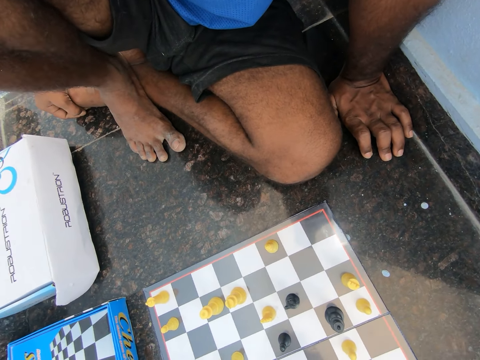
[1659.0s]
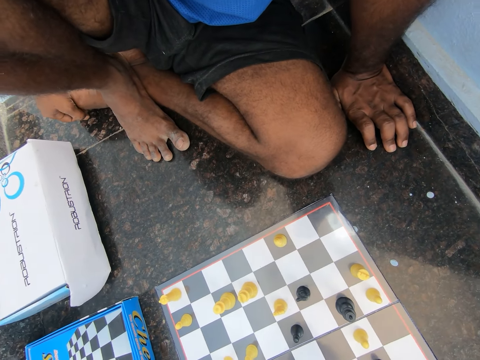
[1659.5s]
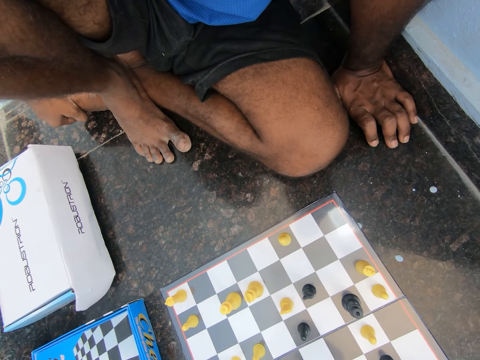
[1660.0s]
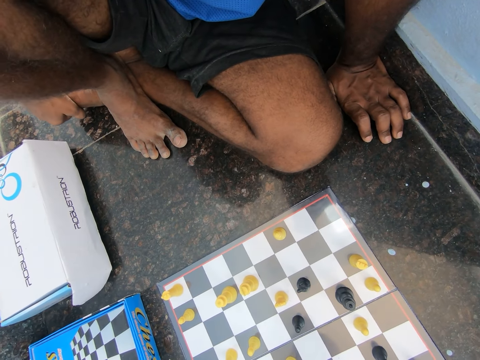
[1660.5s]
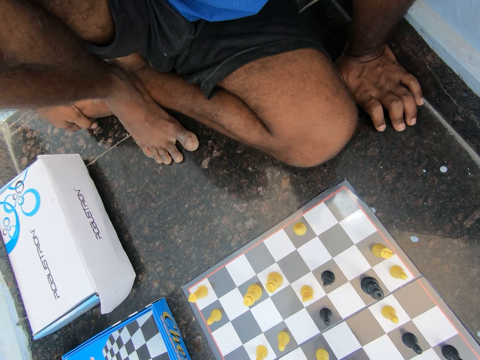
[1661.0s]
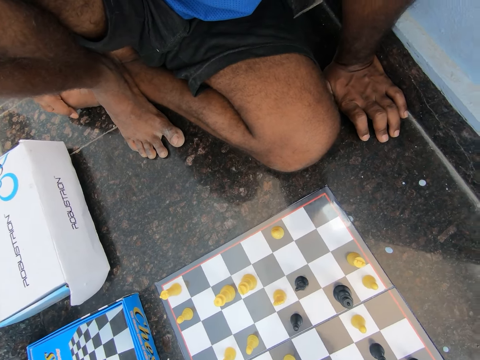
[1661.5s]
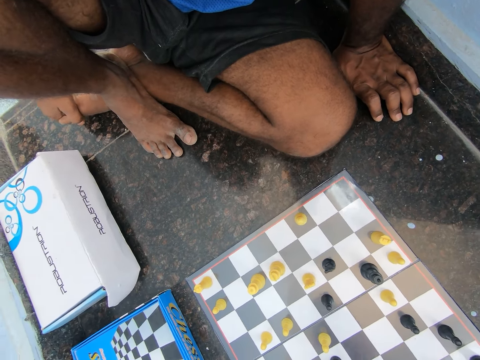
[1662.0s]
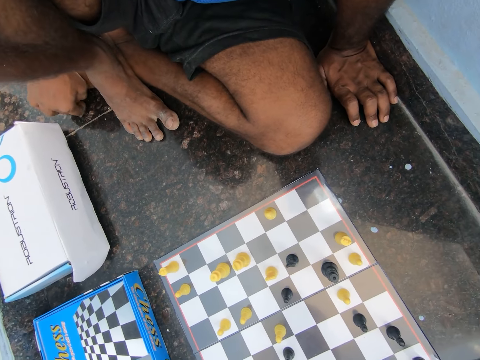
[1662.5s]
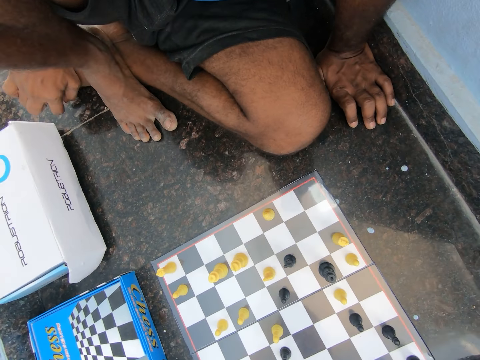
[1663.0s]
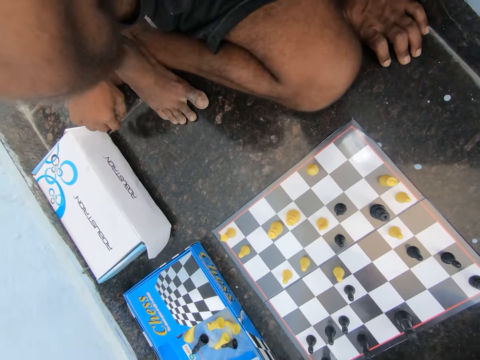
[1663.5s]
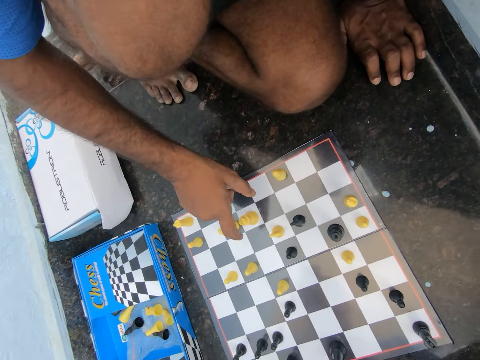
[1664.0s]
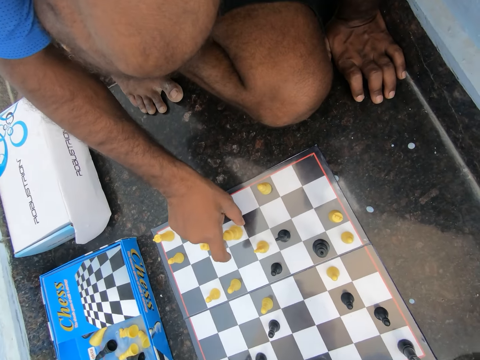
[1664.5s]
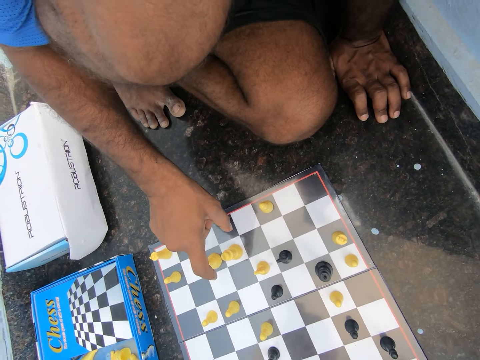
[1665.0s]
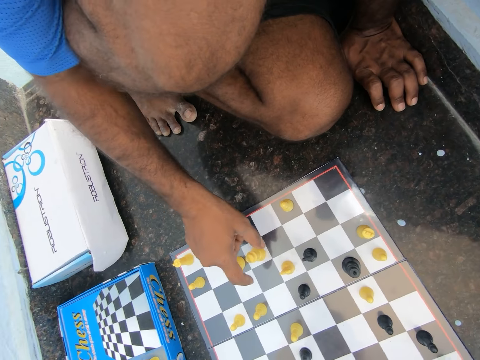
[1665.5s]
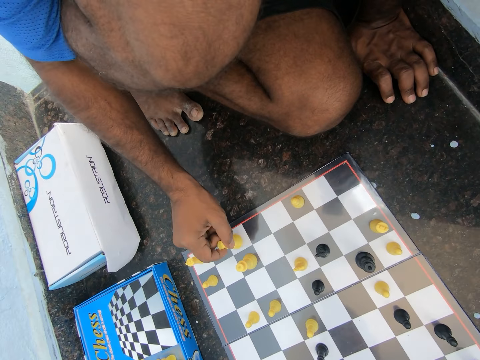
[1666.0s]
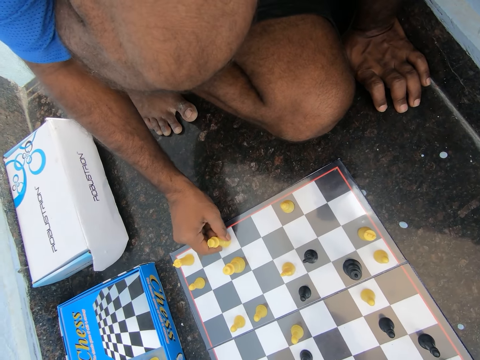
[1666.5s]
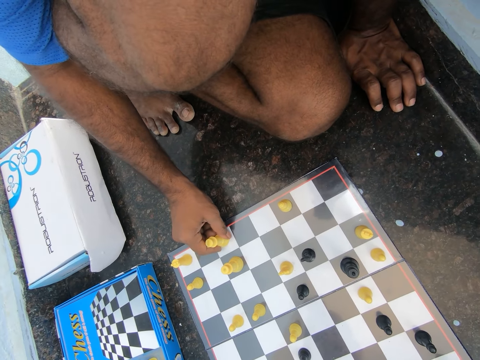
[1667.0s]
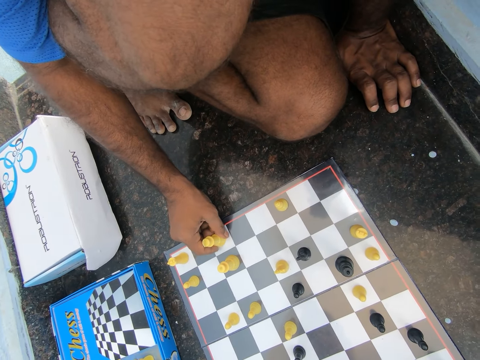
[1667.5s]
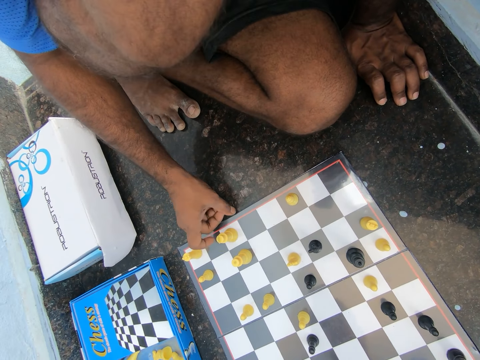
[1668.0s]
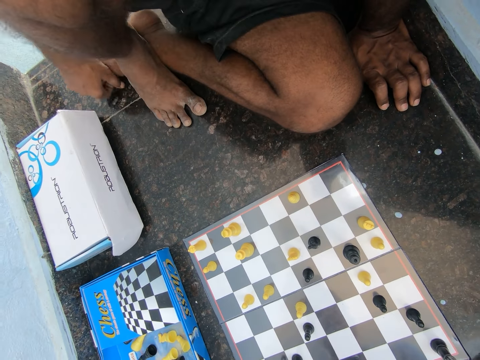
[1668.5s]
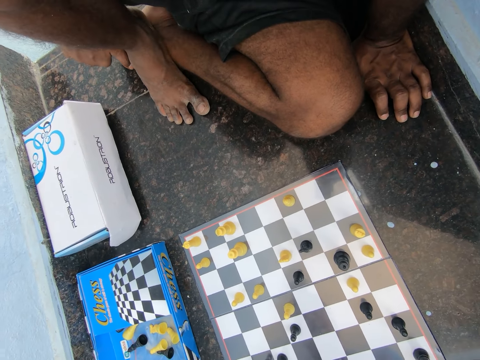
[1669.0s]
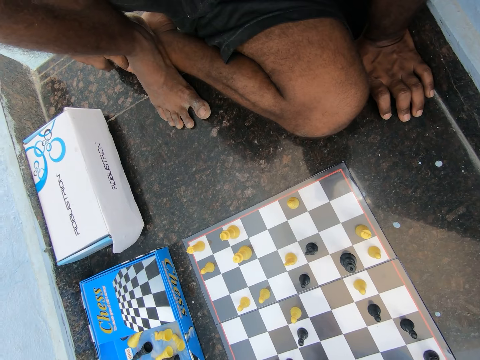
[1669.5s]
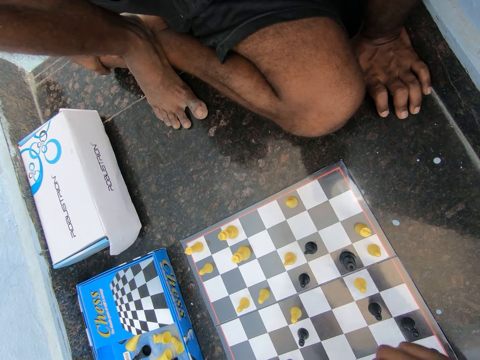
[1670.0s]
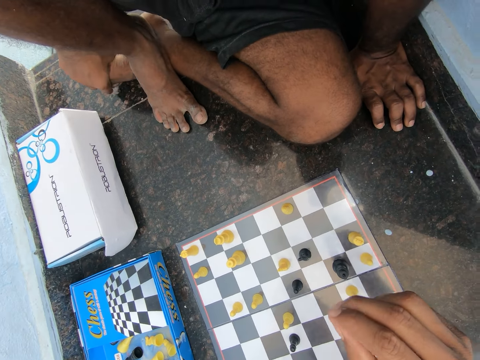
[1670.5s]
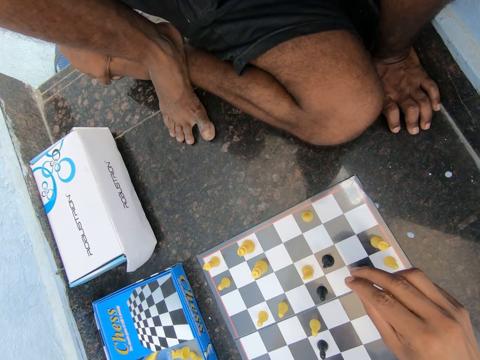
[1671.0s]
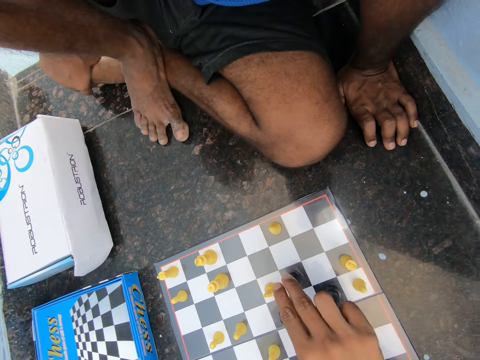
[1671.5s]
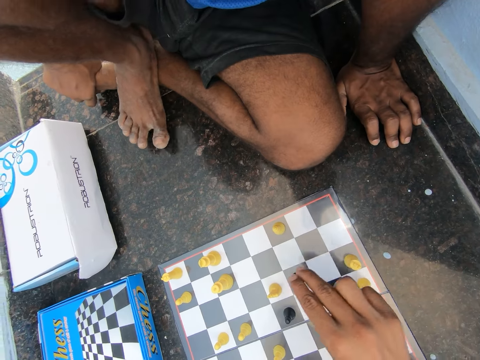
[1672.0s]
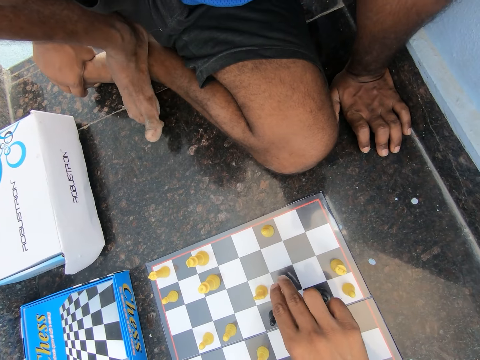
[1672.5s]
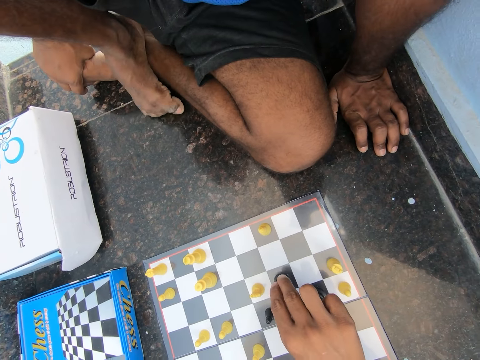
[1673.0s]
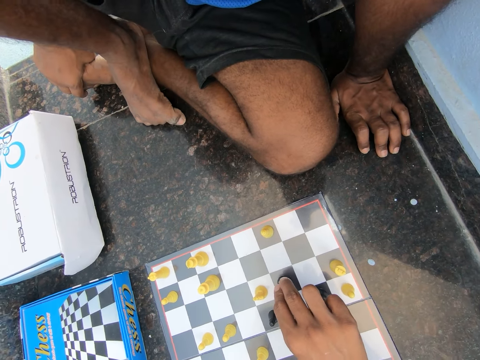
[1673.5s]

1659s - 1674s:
The camera wearer scratches the foot. They discuss with the man in the room. They play chess. The man plays chess on the floor of the room. The camera wearer holds the foot. The man touches his left toe with his right hand. The man plays chess. The camera wearer plays chess with the man on the floor of the room.

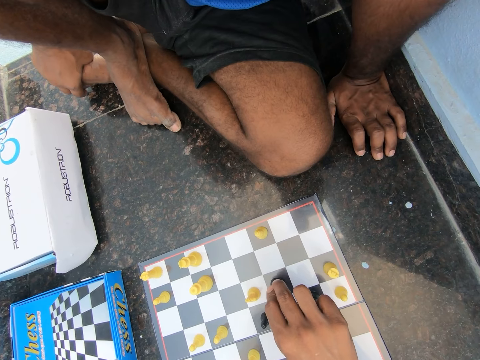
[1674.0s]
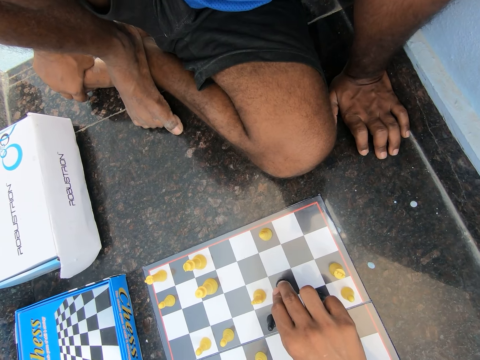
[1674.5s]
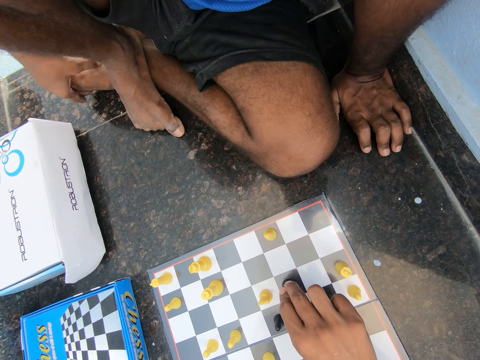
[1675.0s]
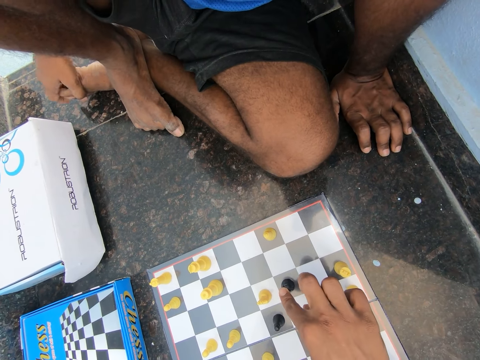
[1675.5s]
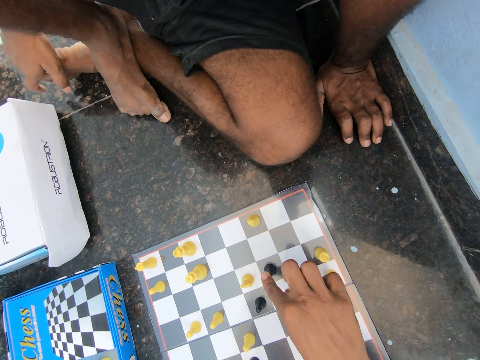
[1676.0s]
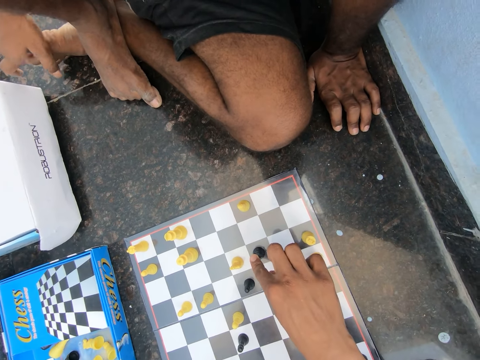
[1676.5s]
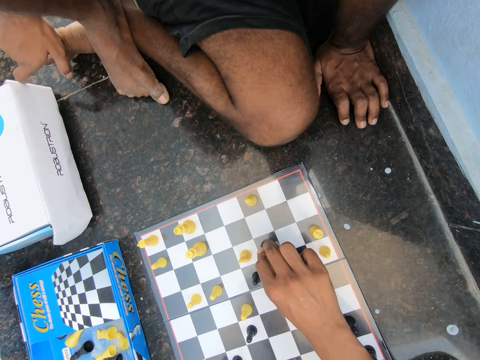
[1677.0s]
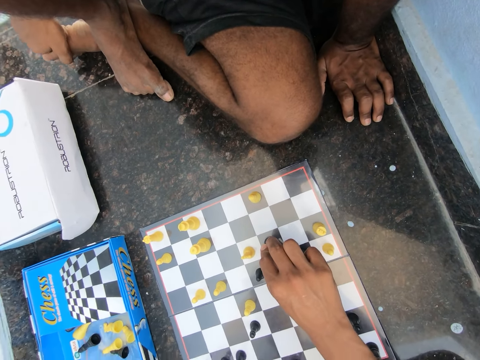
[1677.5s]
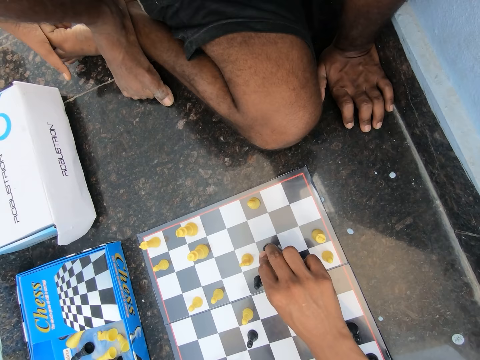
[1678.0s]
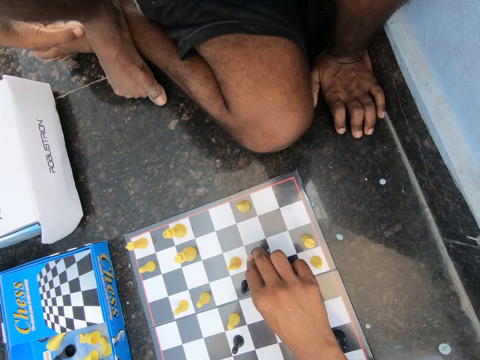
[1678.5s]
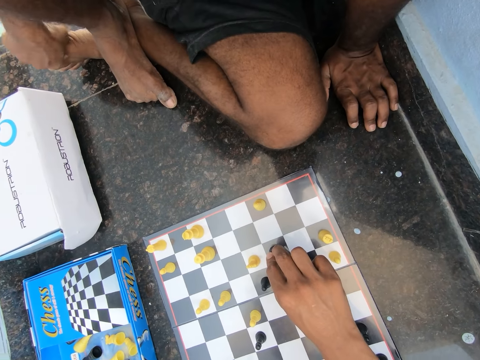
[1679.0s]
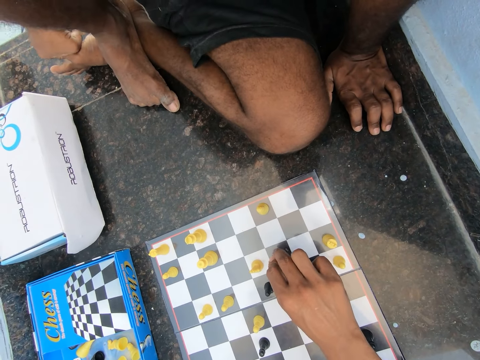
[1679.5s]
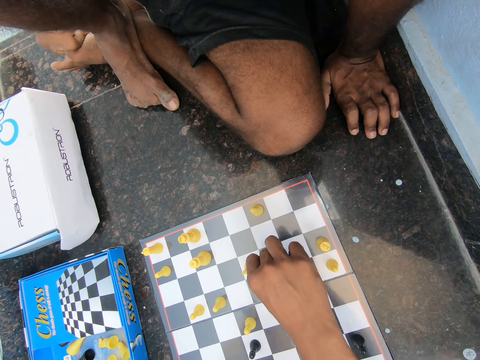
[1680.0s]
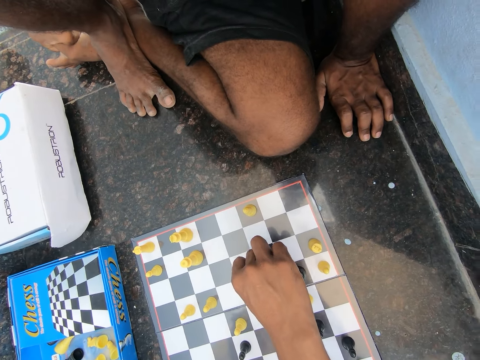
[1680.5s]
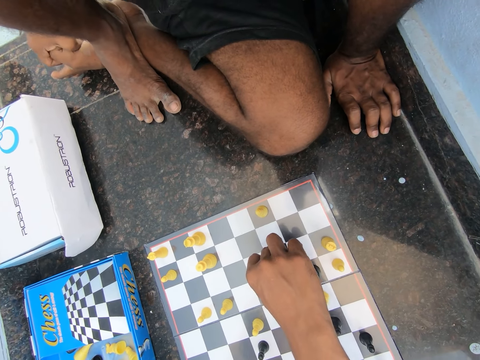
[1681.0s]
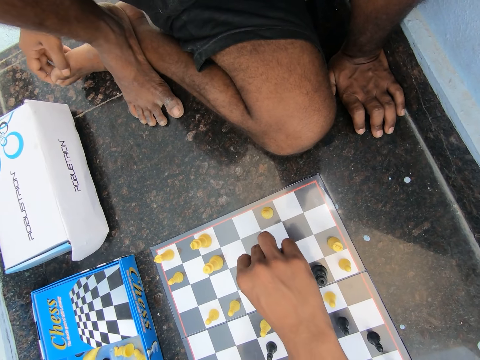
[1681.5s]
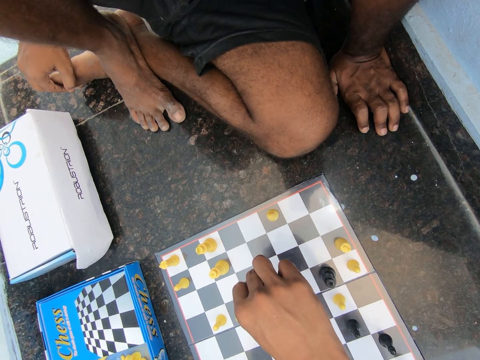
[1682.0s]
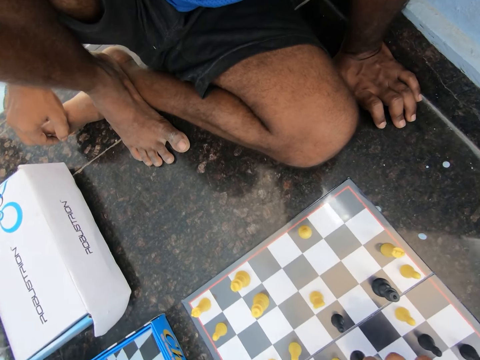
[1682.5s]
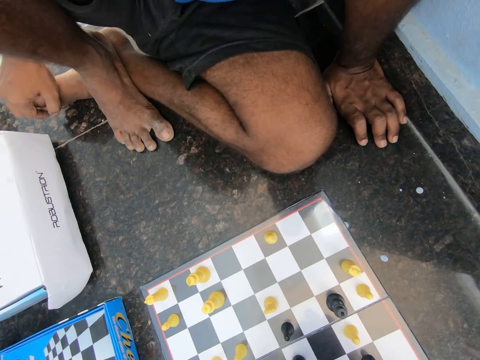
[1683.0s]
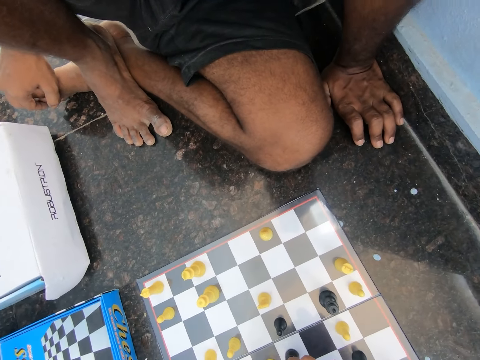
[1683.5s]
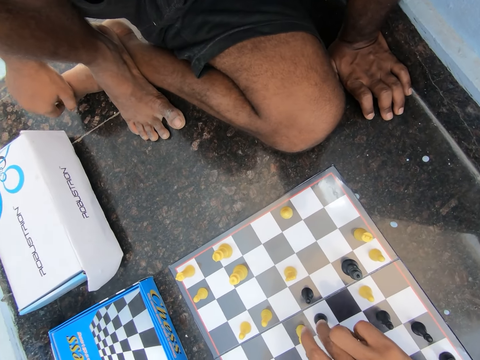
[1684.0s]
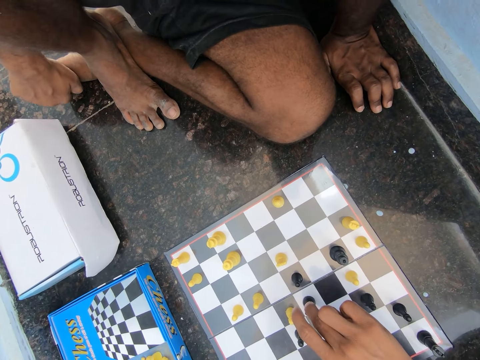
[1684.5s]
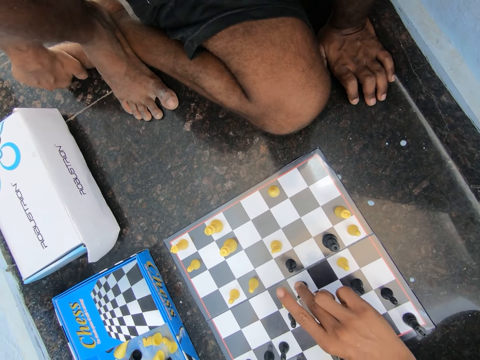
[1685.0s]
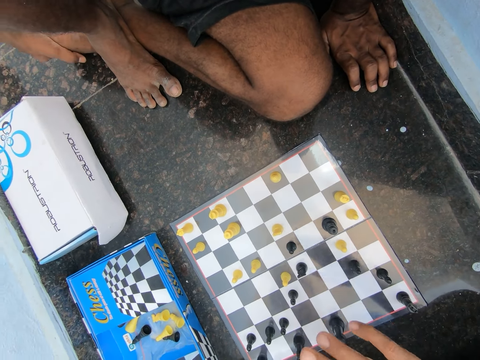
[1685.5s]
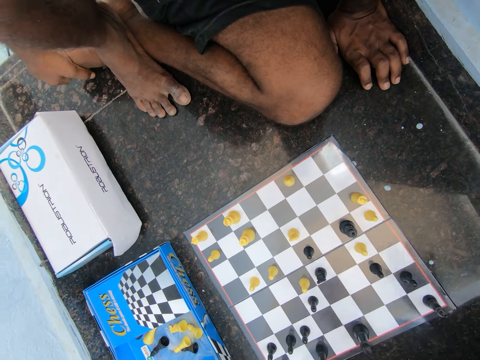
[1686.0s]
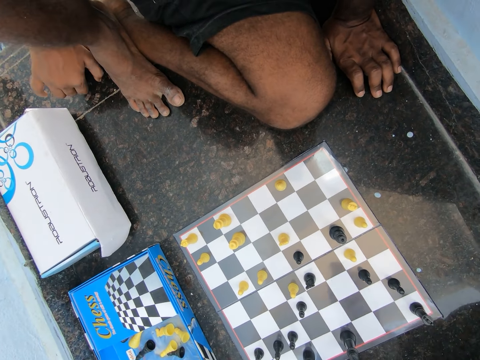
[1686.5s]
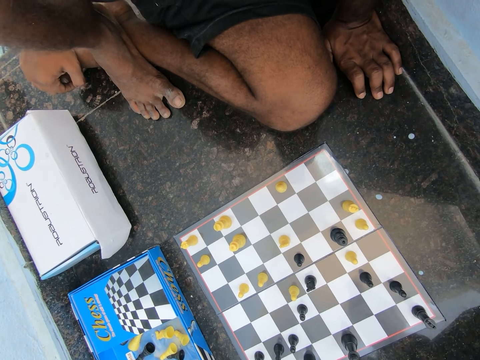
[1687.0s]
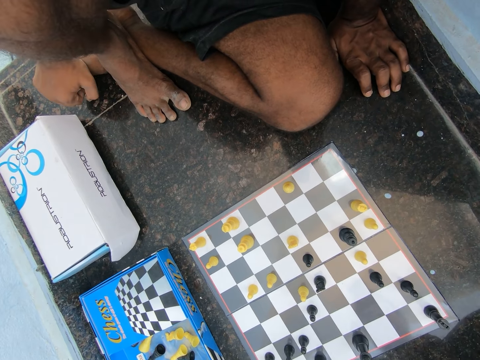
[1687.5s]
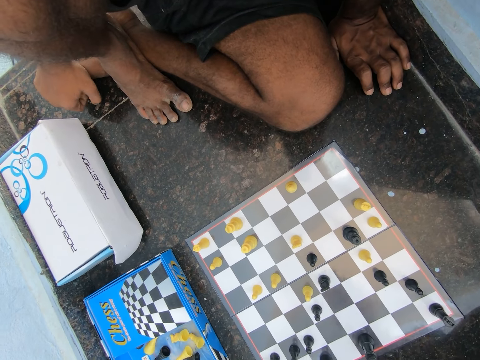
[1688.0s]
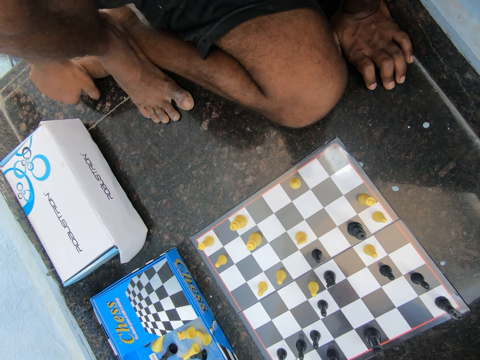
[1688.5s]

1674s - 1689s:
The camera wearer moves foot fingers. The man fumbles with his left toes on the floor of the room. The camera wearer holds feet, moving fingers. The man plays chess. The camera wearer holds a foot. The man plays chess. The camera wearer discusses with the man in the room. They hold the foot.
